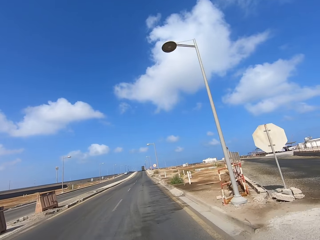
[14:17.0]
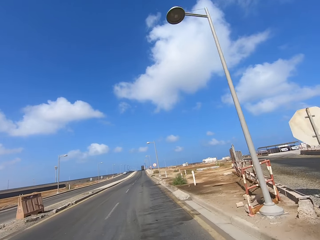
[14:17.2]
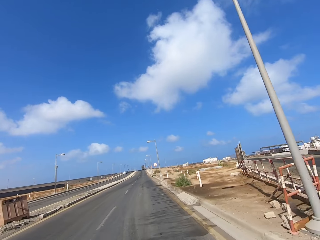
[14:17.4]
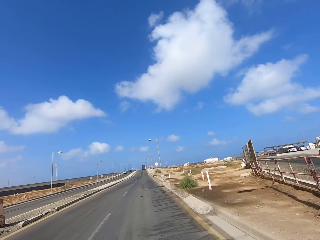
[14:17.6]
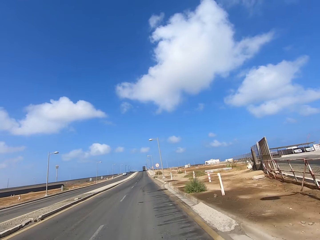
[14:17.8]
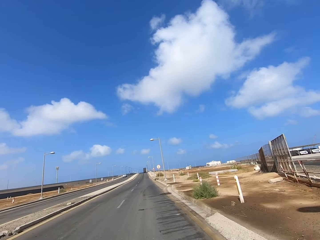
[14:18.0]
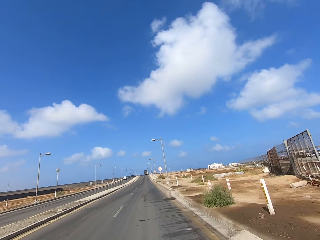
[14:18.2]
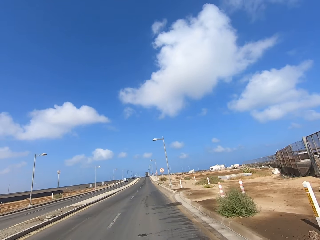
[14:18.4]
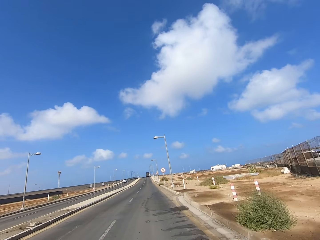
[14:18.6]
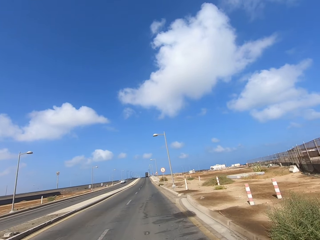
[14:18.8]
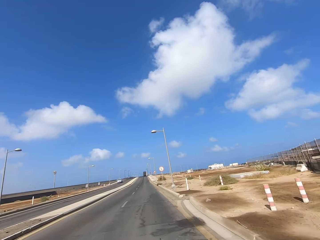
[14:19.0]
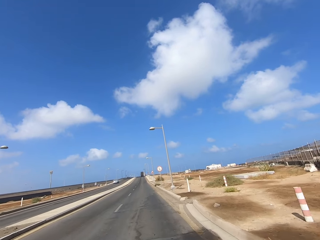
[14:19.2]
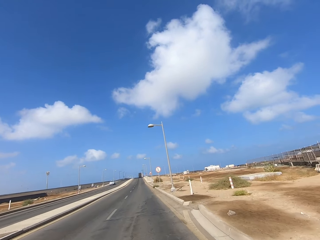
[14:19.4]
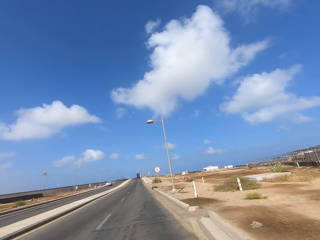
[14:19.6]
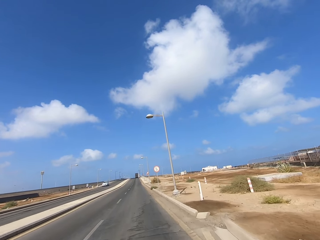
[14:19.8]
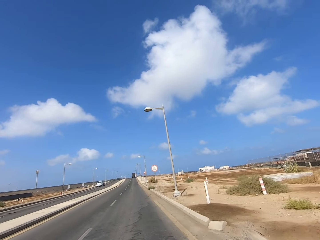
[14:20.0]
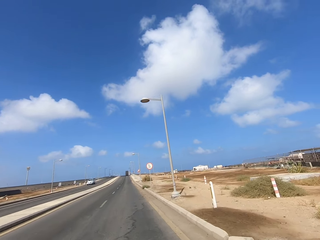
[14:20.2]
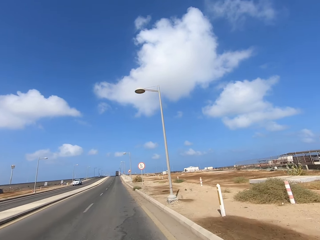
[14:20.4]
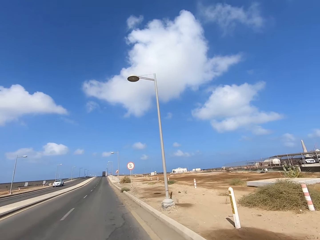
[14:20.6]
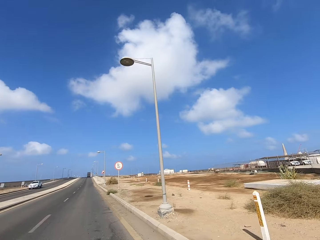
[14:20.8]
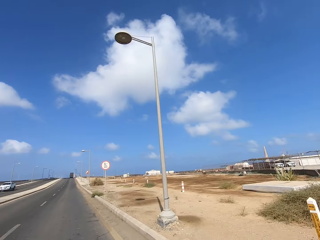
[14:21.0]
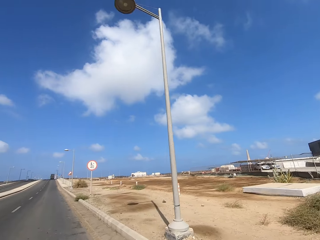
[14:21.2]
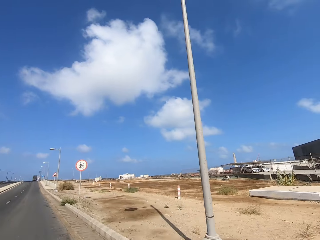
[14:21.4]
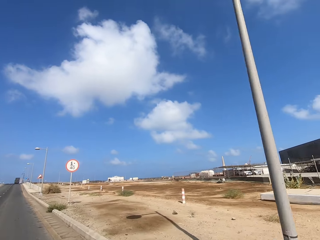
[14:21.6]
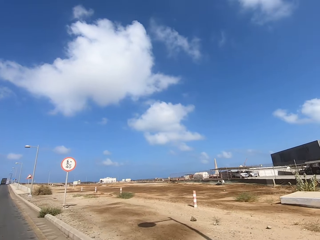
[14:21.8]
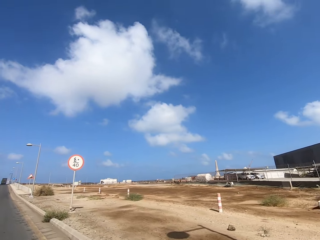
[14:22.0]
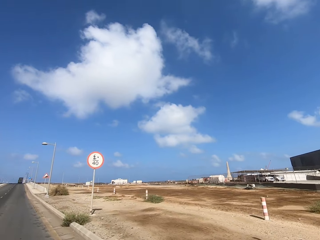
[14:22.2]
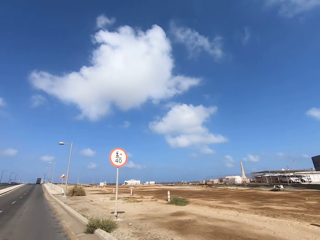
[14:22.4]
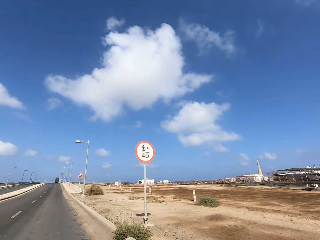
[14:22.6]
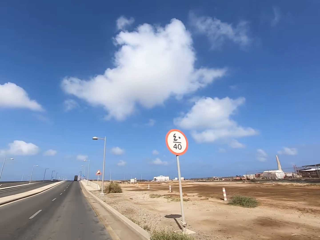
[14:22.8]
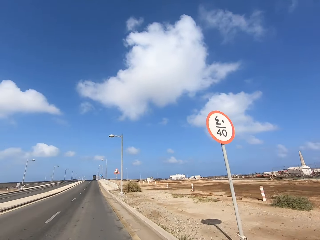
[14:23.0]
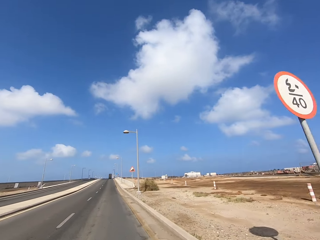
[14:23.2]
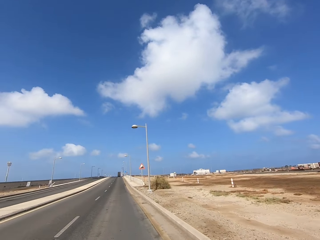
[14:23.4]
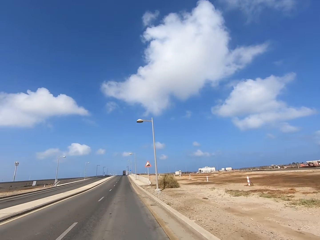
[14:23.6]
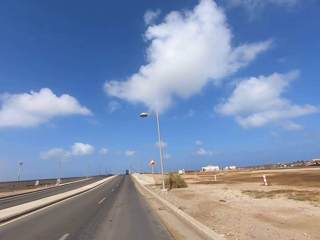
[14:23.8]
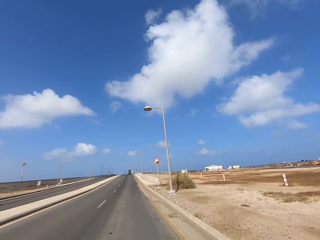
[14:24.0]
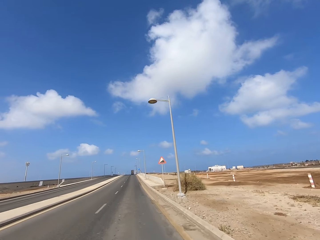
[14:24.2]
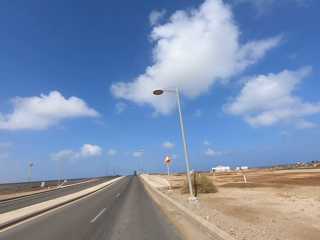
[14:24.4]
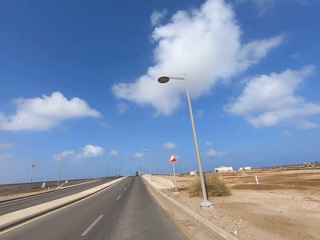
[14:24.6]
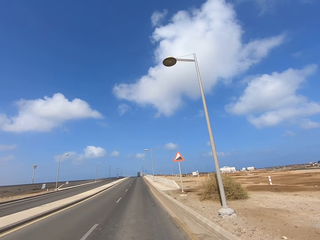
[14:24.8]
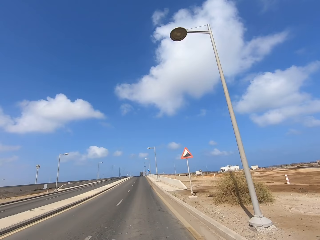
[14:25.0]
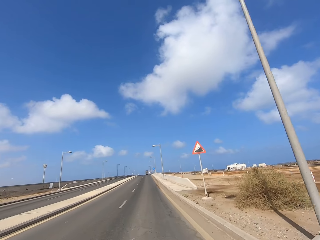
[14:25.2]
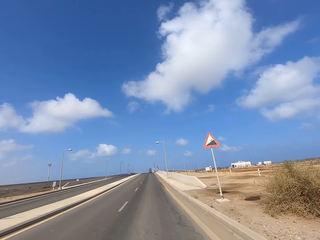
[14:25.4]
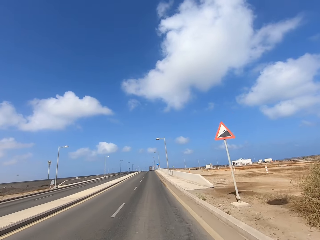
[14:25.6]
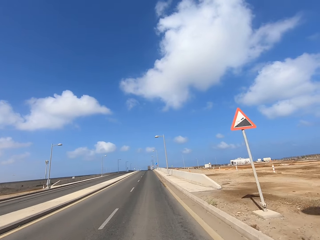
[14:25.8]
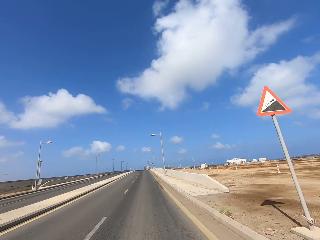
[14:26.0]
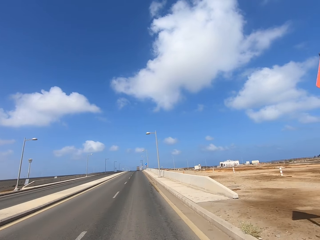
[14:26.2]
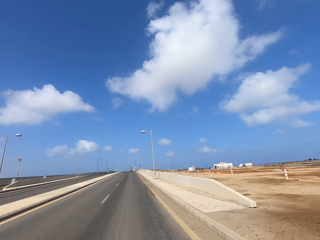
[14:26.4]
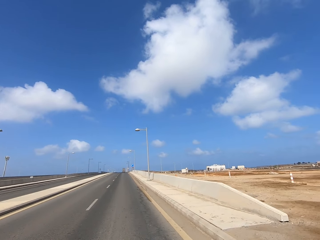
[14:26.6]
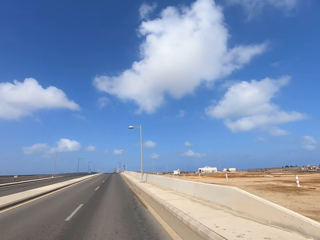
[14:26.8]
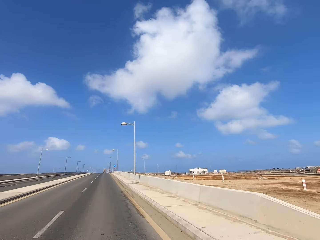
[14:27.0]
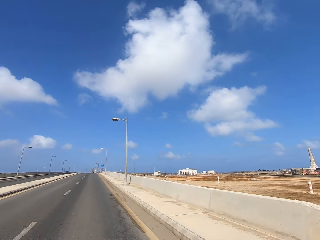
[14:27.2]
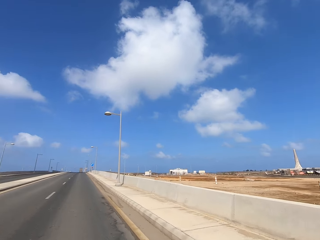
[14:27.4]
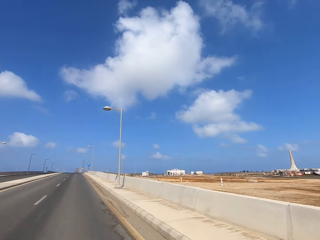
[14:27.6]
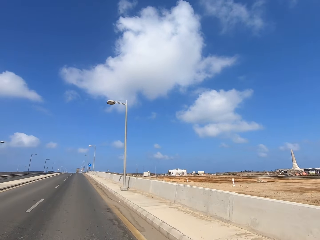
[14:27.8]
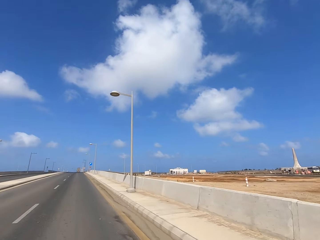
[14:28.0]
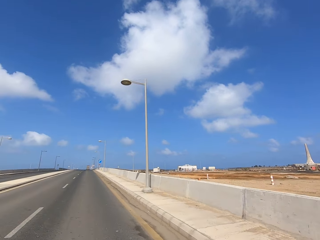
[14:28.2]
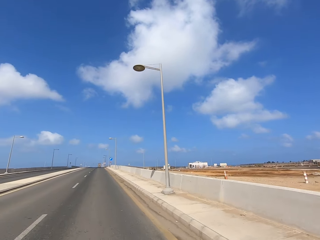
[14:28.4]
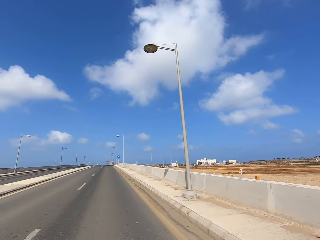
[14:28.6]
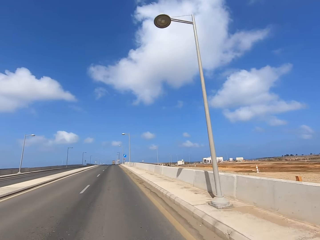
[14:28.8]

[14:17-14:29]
The camera wearer looks around and rides the scooter on the road.

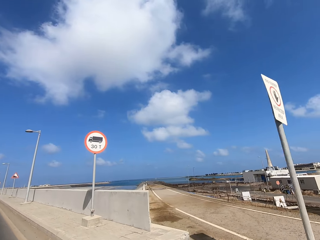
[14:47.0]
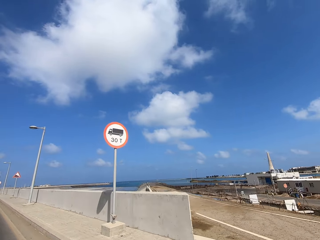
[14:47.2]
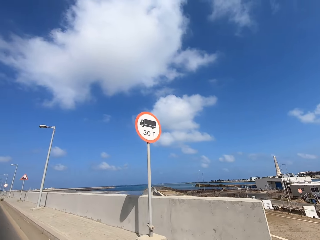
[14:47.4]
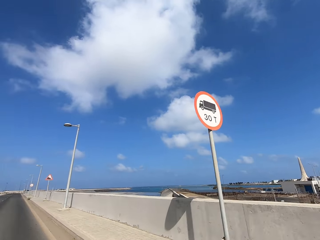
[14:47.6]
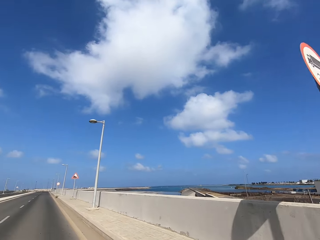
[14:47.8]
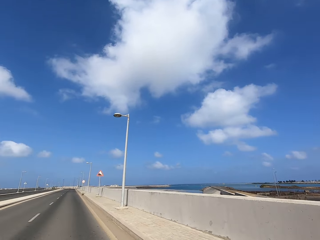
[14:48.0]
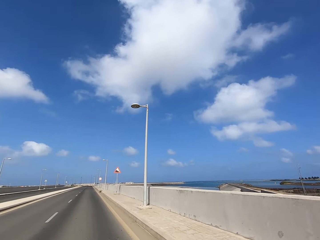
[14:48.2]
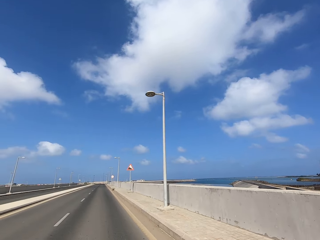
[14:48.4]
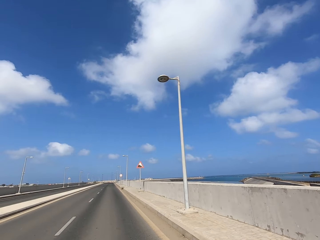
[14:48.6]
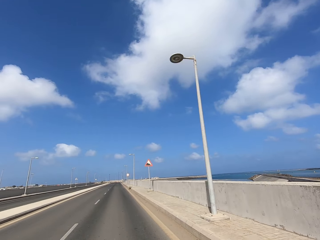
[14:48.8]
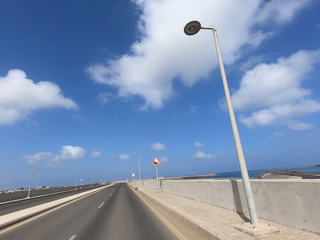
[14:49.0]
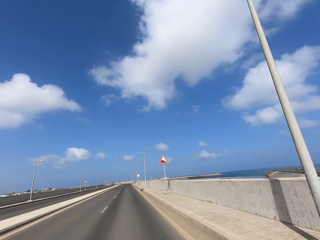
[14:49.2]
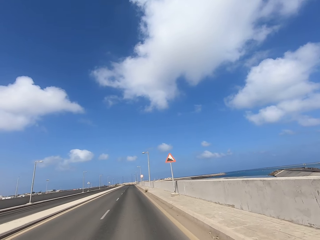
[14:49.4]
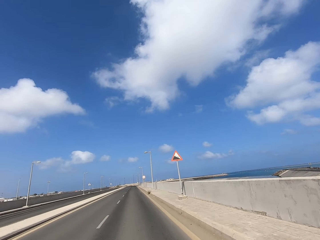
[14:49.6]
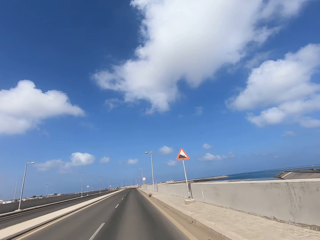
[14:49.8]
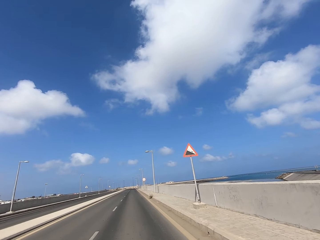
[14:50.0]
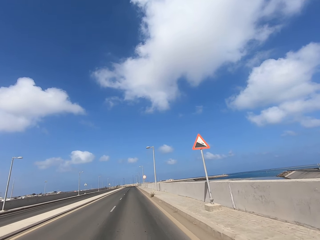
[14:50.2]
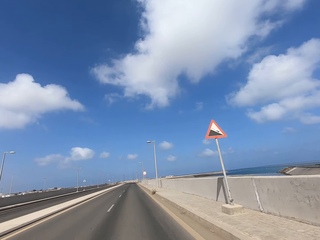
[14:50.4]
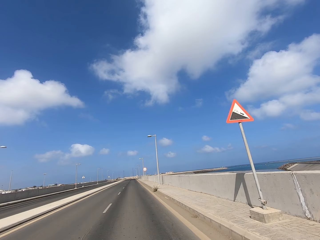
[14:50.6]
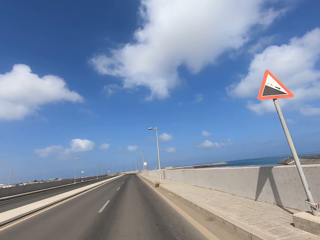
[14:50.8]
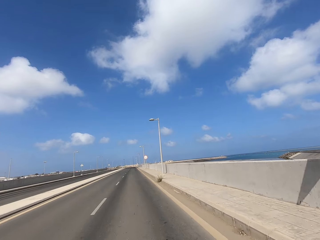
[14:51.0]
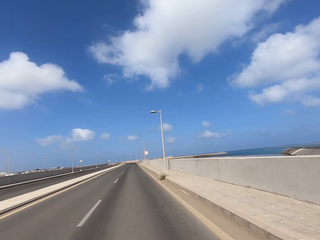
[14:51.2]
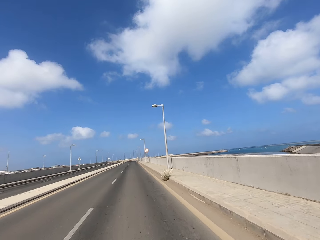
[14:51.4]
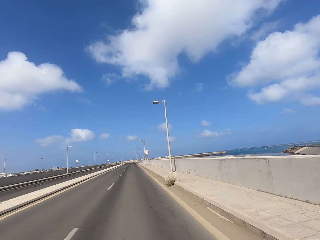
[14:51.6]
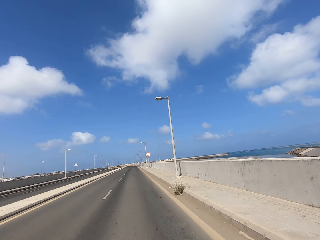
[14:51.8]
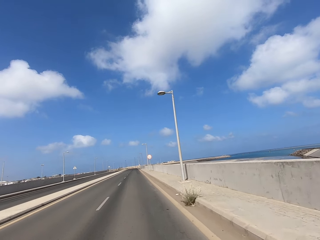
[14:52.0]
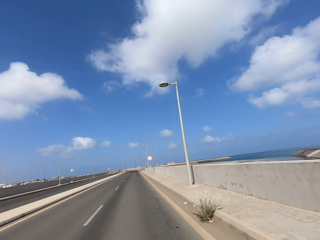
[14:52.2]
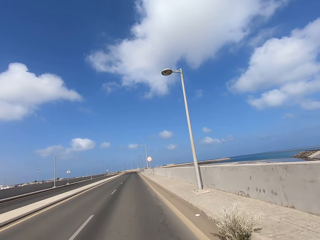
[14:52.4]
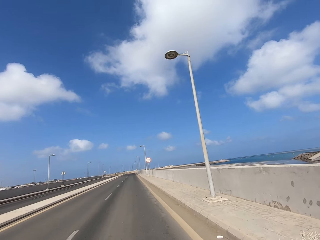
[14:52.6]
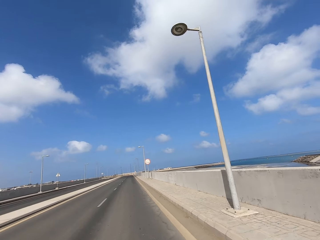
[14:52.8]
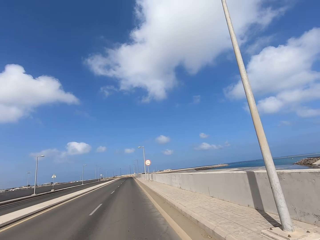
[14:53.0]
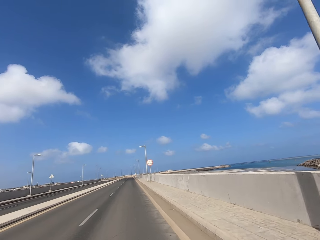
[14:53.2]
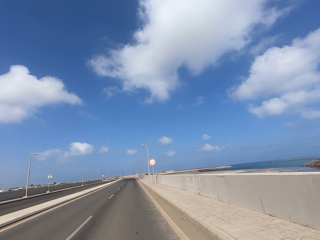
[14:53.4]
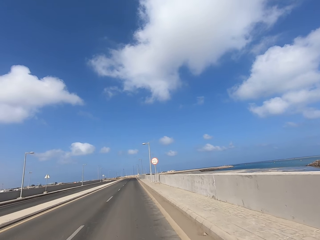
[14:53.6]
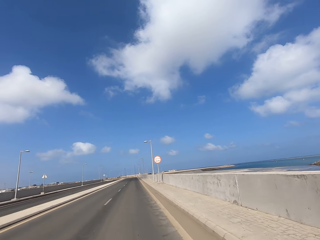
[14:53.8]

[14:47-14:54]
The camera wearer looks aside. They ride the scooter on the road.

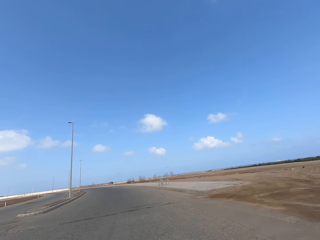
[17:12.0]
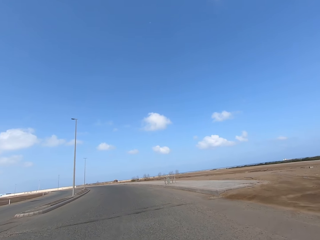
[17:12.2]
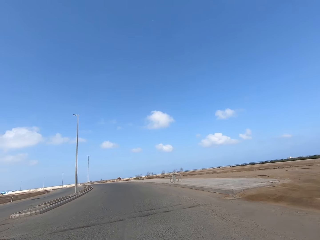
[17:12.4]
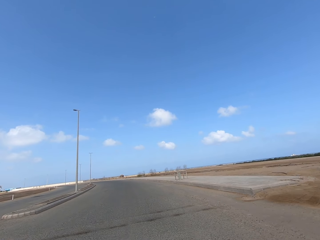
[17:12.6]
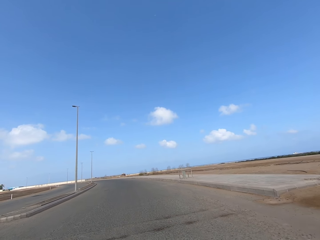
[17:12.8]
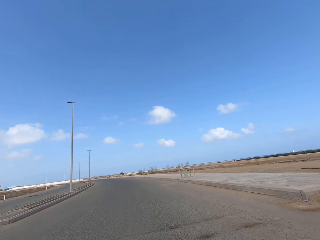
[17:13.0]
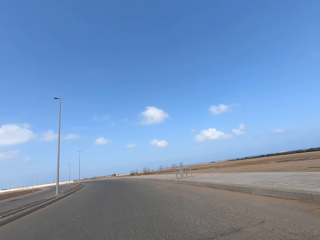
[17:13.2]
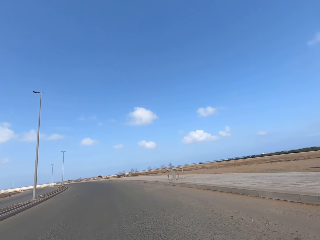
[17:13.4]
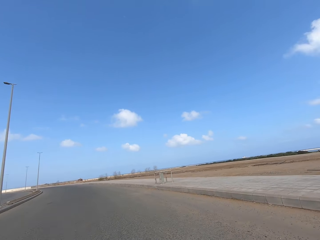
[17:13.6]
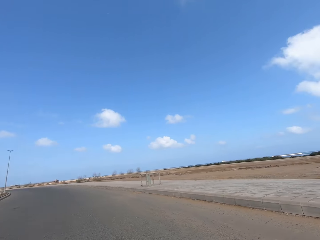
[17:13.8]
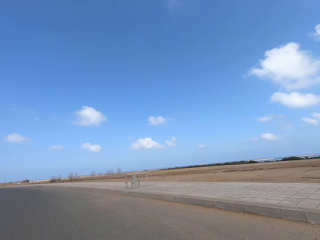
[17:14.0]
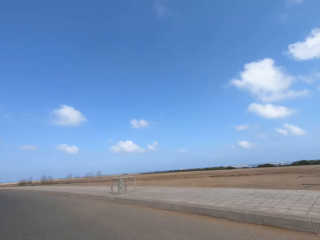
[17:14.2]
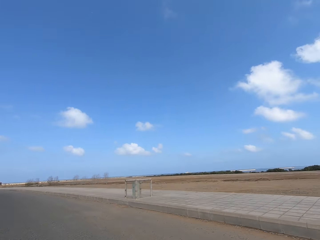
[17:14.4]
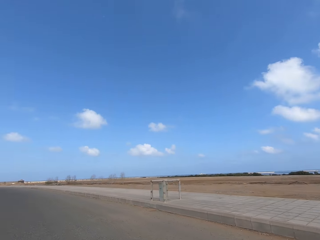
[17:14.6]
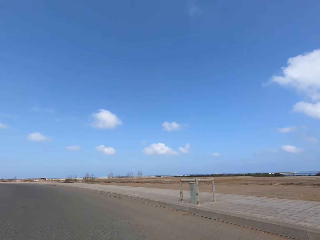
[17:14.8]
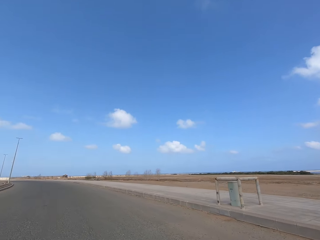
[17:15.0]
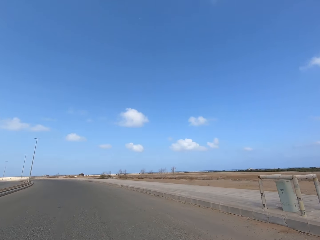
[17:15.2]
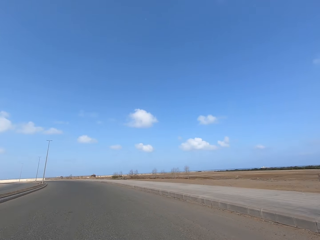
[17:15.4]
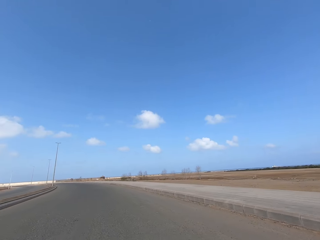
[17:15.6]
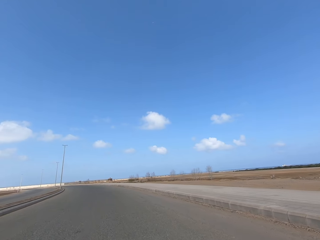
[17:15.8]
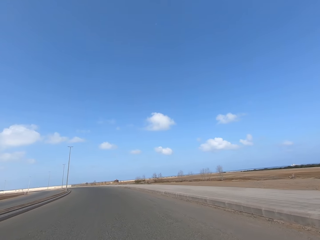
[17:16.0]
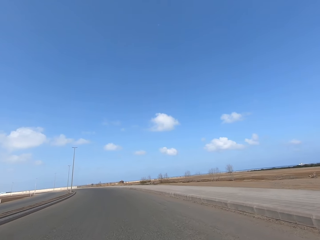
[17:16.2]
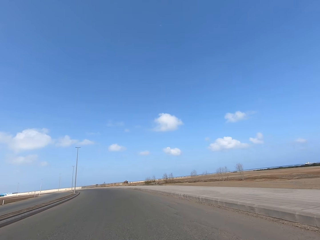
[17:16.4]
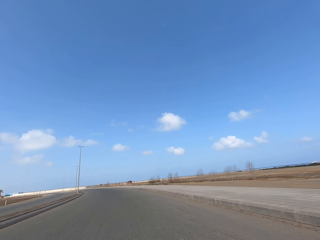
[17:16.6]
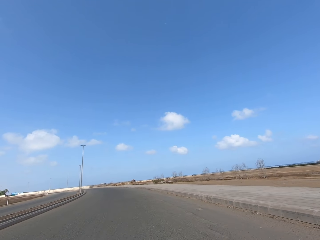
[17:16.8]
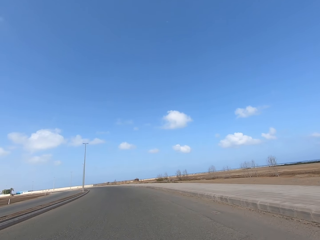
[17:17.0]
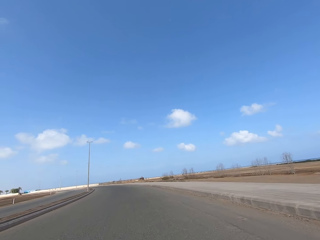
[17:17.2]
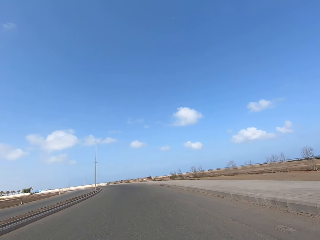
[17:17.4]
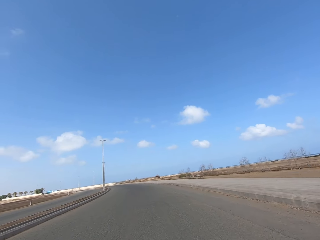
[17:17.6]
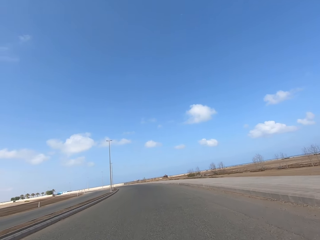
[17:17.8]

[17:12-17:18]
The camera wearer looks aside. They ride the scooter on the road.
